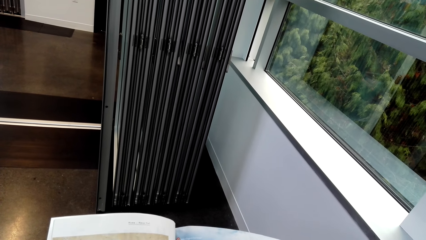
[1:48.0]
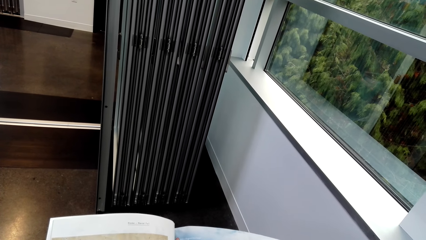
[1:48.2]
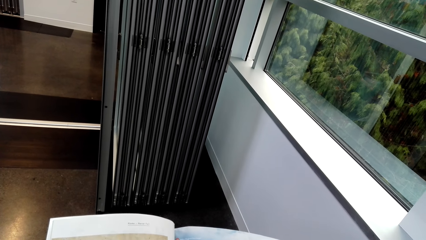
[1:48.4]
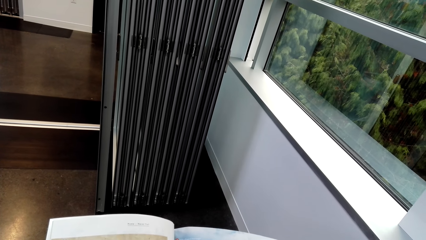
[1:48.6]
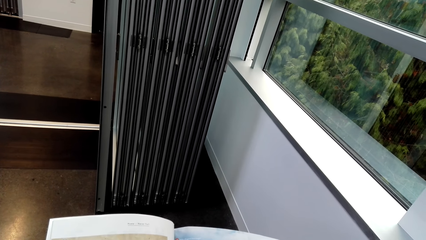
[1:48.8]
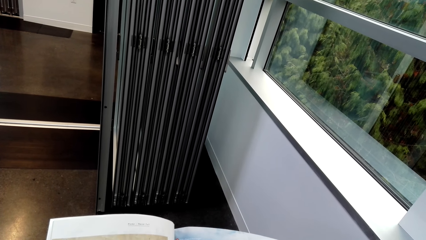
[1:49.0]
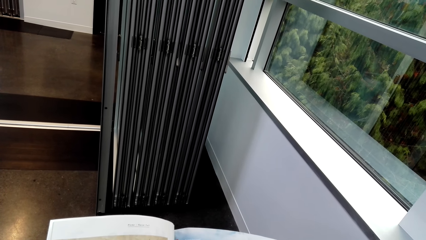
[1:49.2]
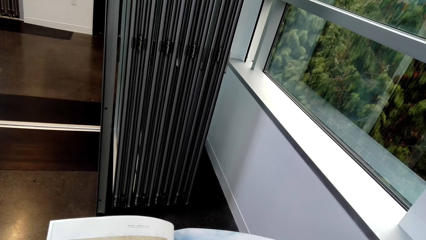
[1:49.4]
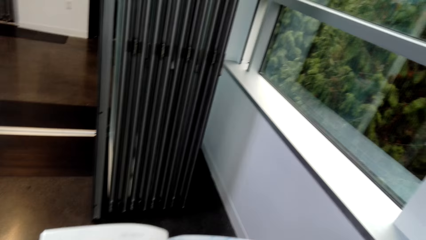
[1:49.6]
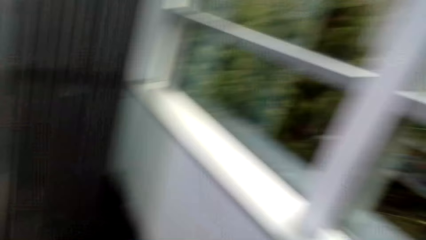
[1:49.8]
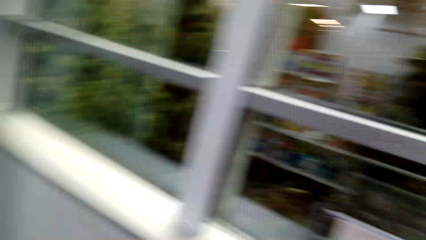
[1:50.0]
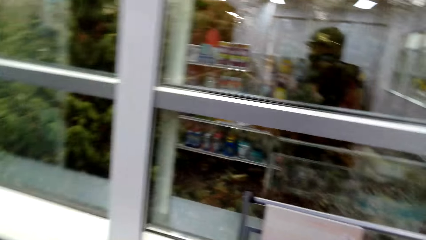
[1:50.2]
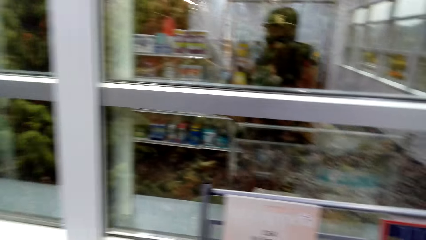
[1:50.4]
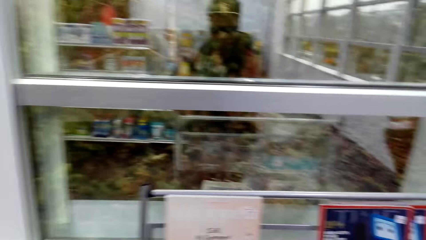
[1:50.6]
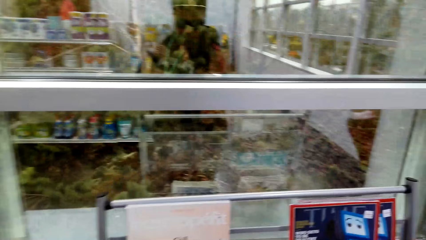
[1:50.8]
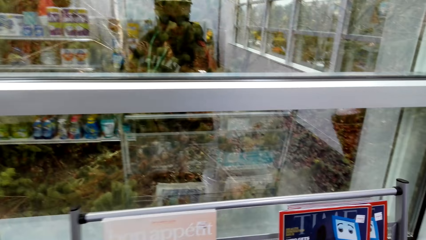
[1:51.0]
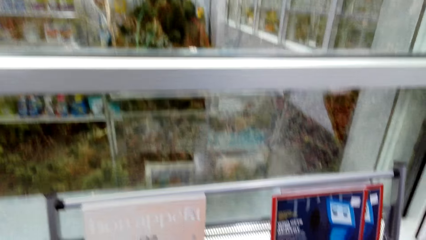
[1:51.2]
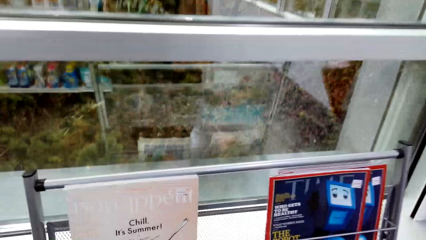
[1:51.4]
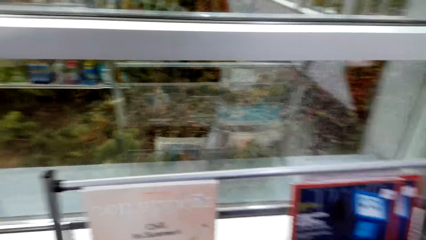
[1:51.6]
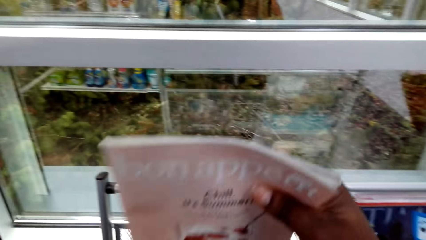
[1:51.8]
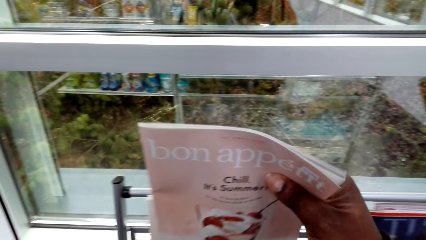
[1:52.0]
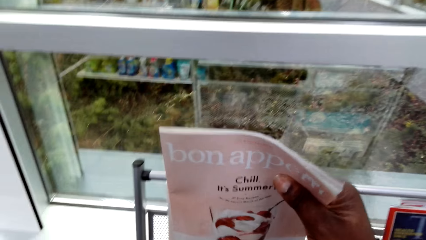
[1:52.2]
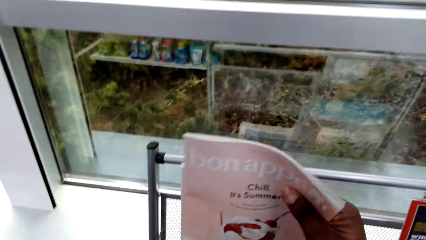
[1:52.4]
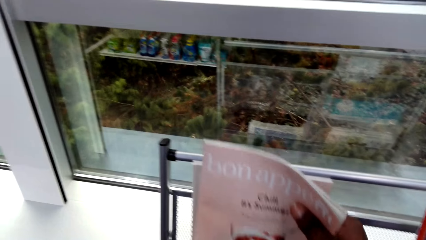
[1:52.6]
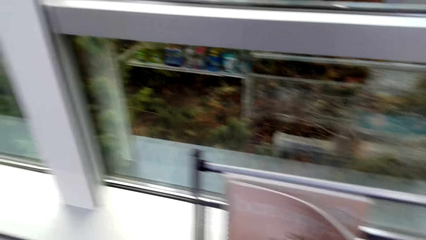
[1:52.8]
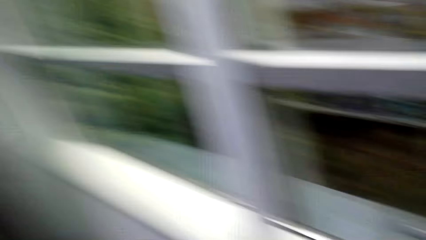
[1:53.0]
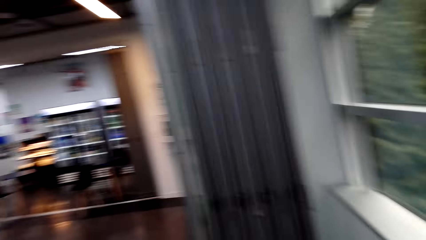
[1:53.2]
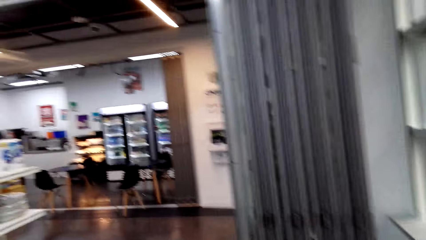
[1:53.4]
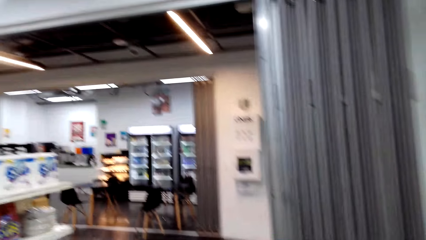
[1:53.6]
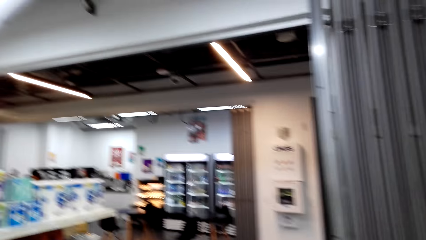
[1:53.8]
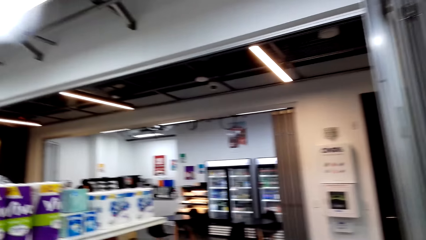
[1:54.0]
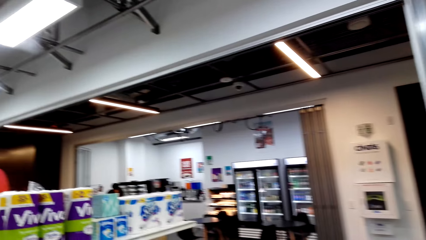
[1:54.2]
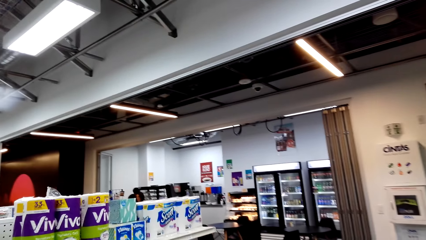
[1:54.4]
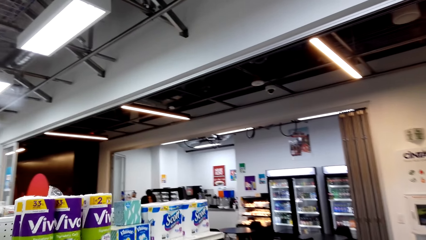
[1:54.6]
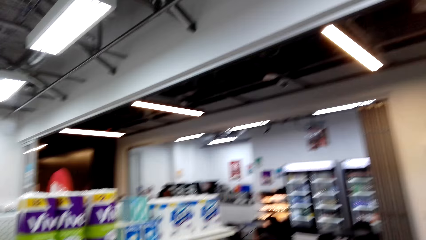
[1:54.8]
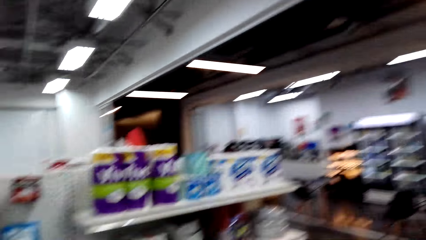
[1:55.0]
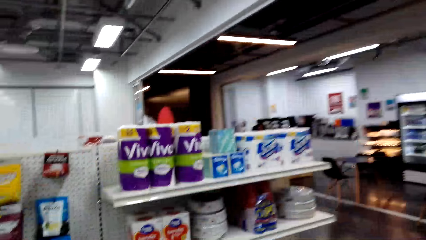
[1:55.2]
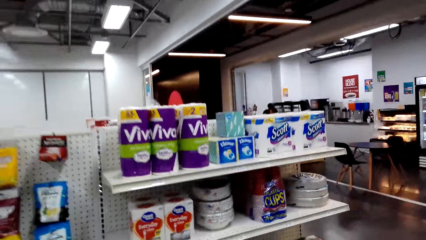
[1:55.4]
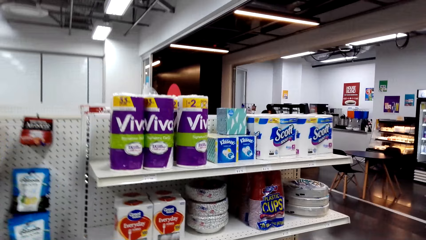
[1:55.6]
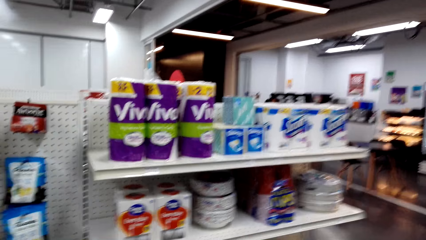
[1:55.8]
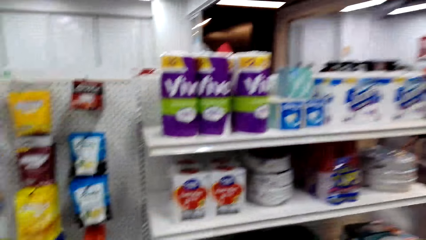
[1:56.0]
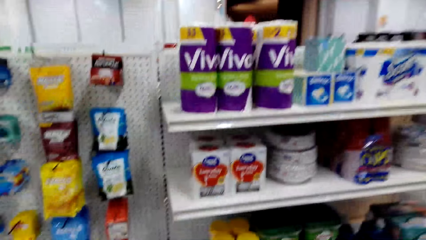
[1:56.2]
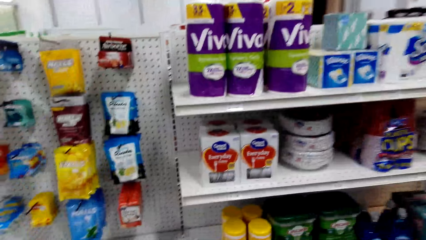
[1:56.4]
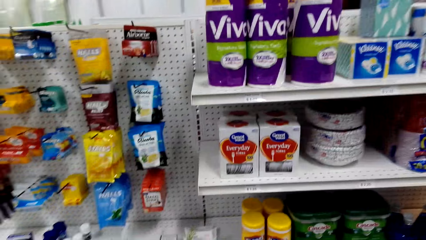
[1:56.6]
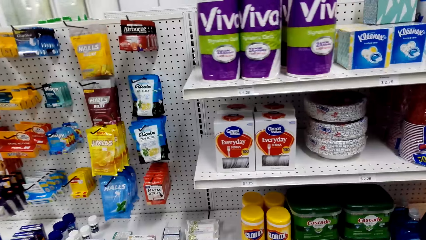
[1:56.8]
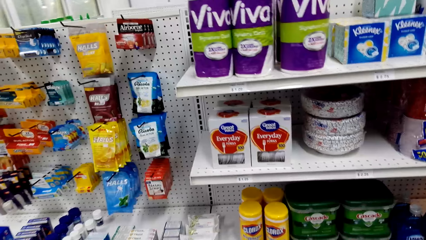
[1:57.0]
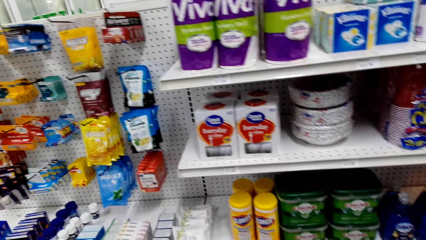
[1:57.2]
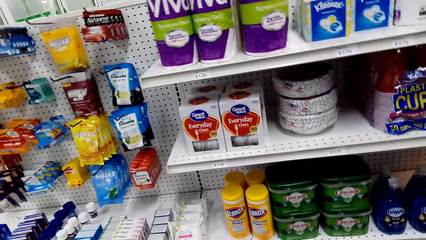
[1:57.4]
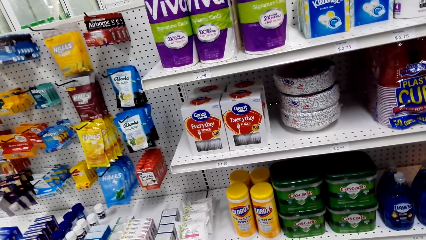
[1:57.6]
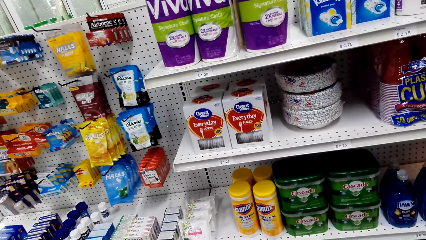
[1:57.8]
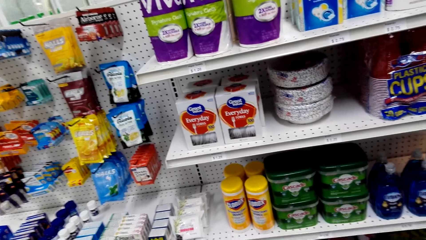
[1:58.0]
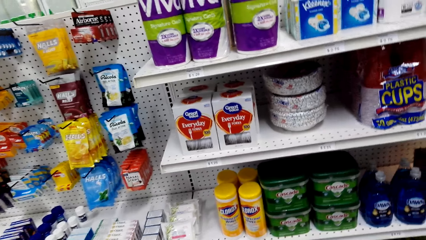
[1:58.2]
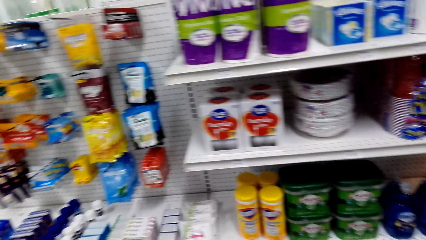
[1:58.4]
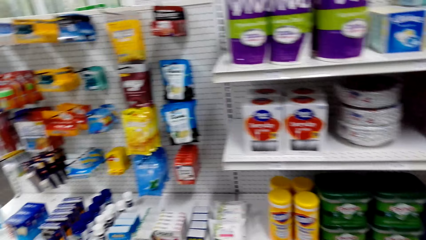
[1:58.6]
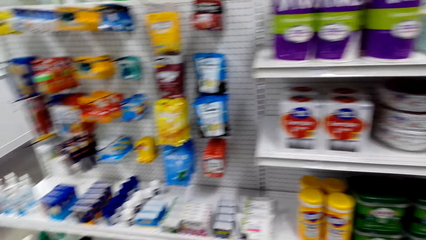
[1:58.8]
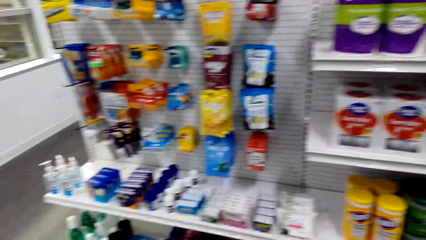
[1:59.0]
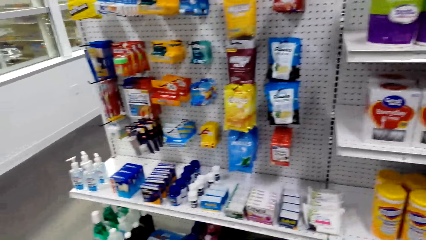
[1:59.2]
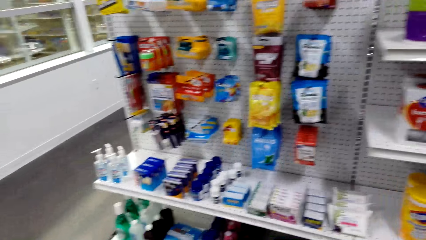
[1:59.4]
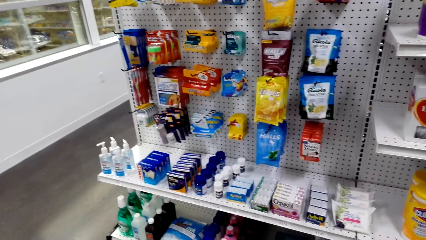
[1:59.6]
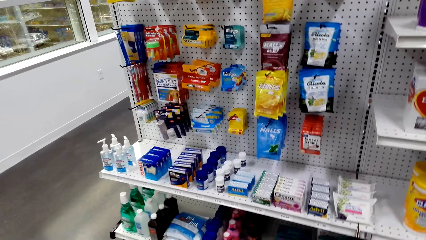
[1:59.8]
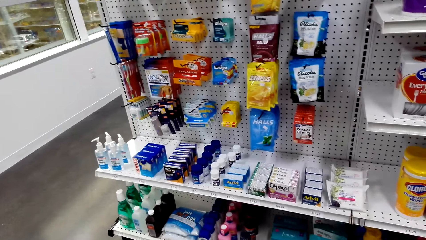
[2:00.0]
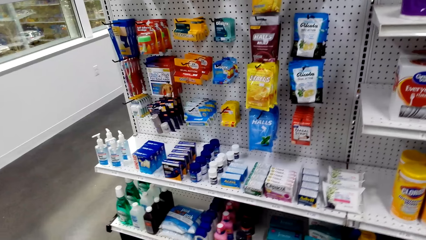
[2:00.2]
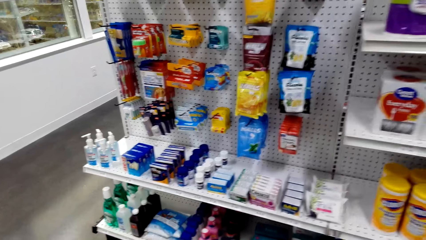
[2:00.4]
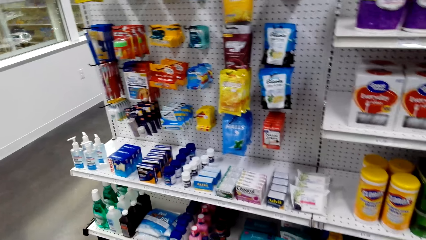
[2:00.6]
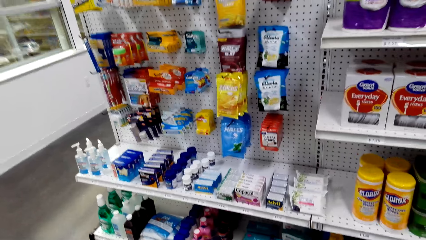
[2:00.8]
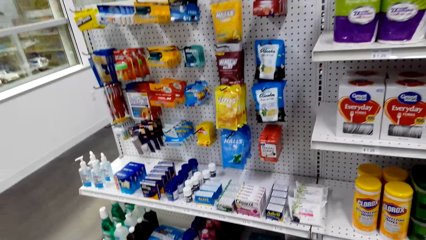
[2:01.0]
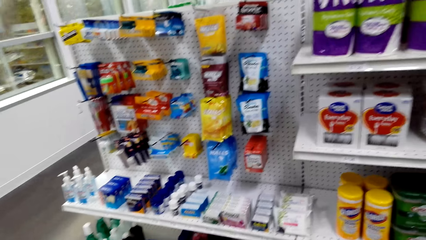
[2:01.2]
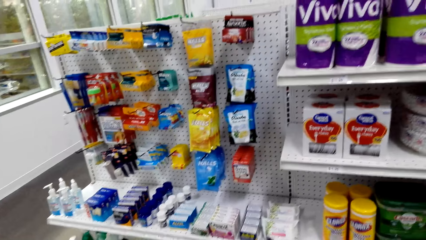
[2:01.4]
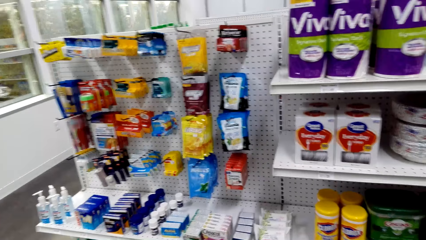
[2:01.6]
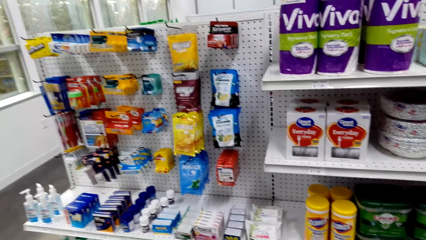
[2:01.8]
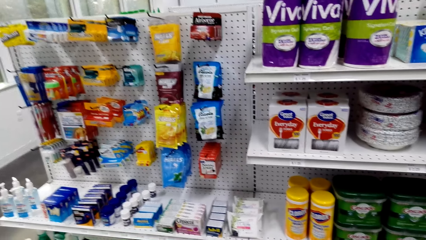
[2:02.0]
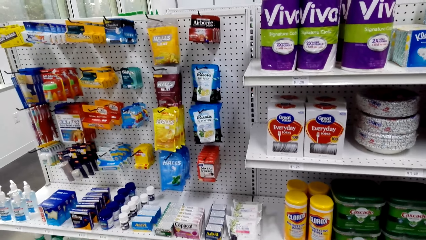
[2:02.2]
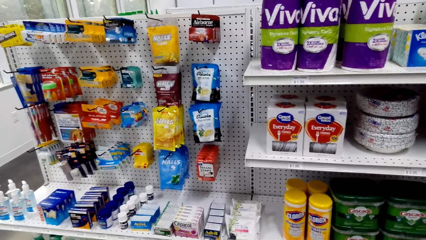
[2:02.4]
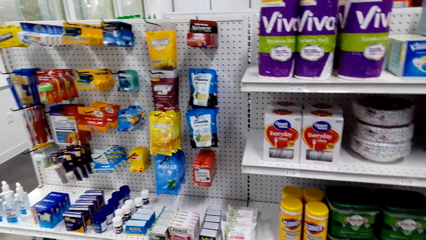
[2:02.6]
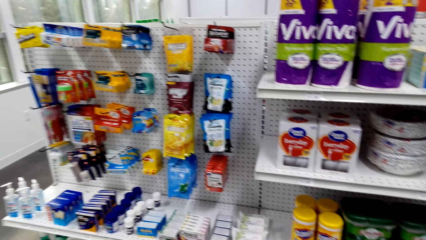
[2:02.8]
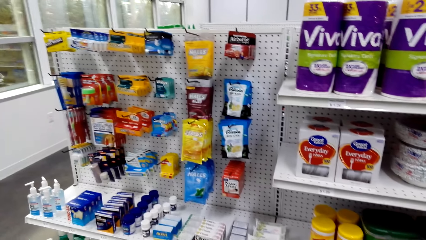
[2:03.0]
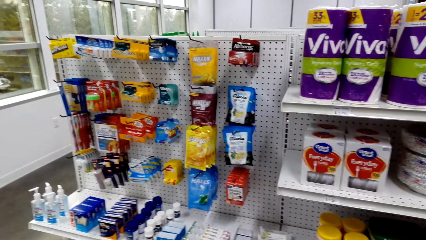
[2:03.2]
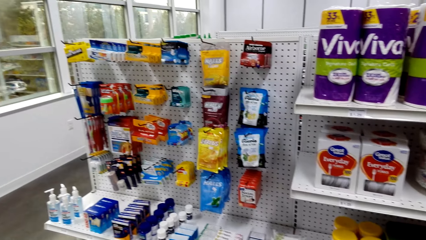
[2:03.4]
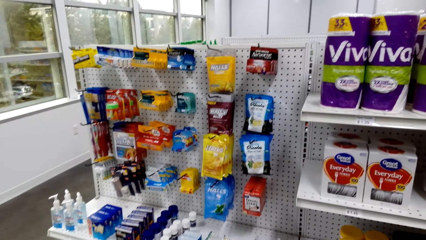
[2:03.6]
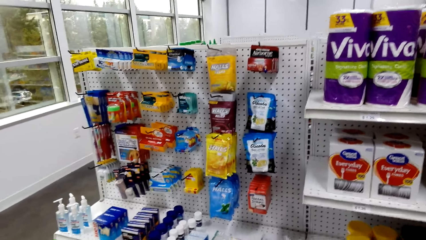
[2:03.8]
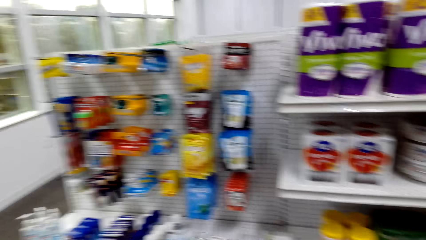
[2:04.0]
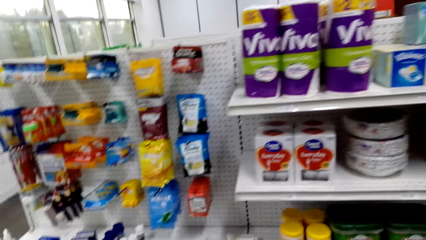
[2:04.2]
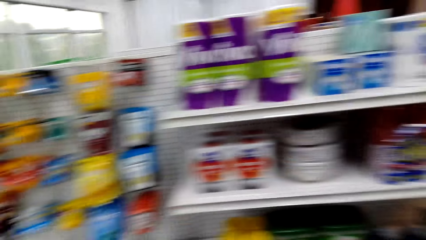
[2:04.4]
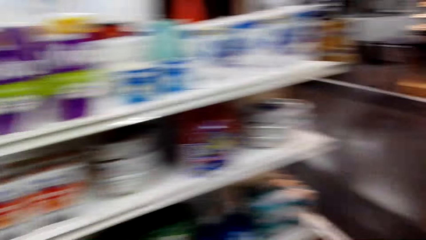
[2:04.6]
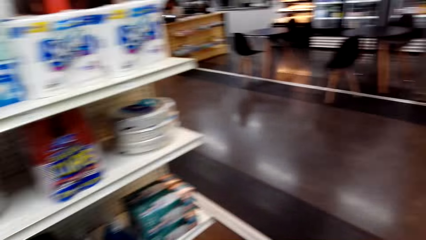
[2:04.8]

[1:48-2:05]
The camera wearer puts the magazine back on the shelf. They look at the shelves. They look around.
